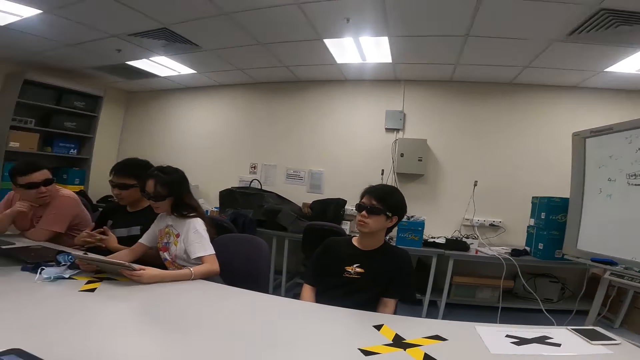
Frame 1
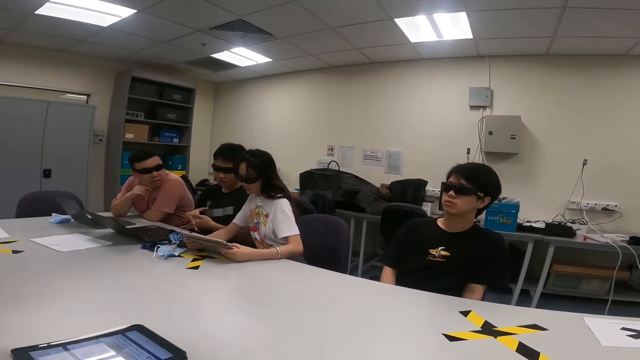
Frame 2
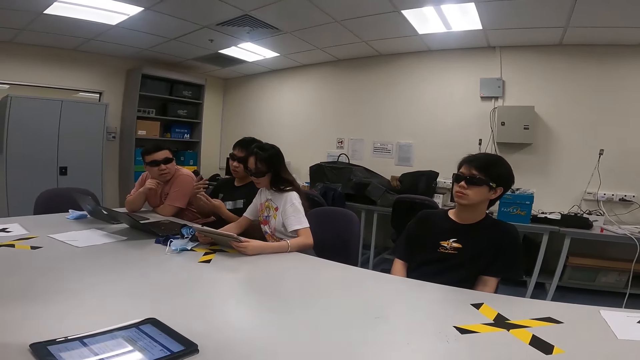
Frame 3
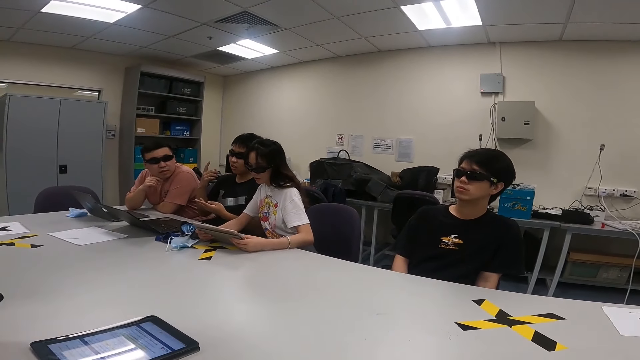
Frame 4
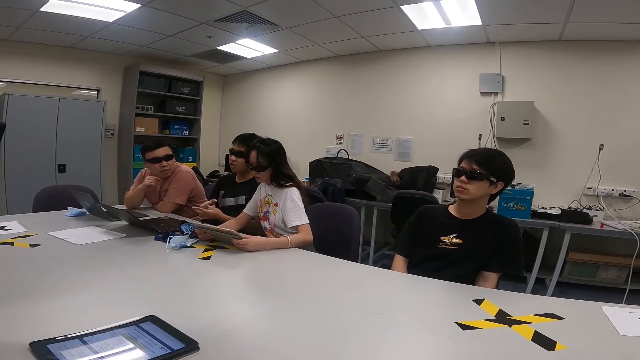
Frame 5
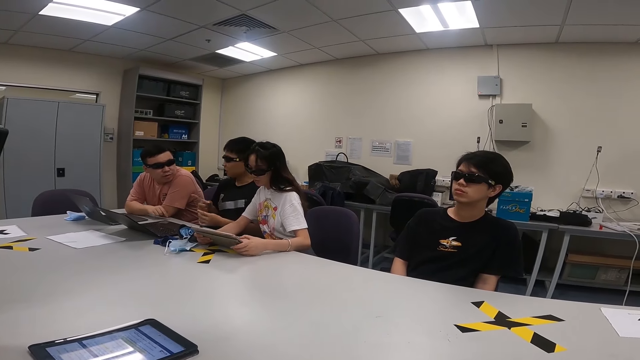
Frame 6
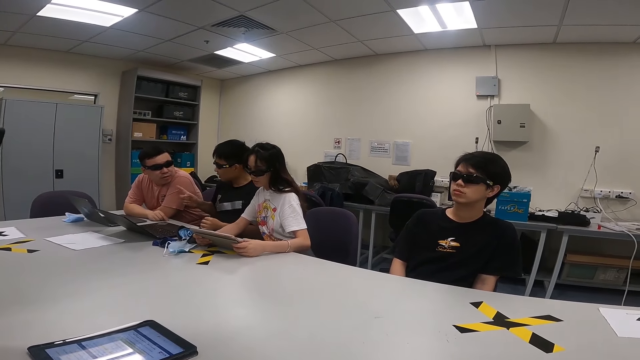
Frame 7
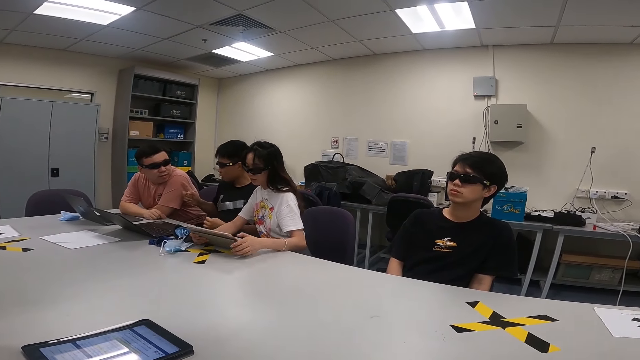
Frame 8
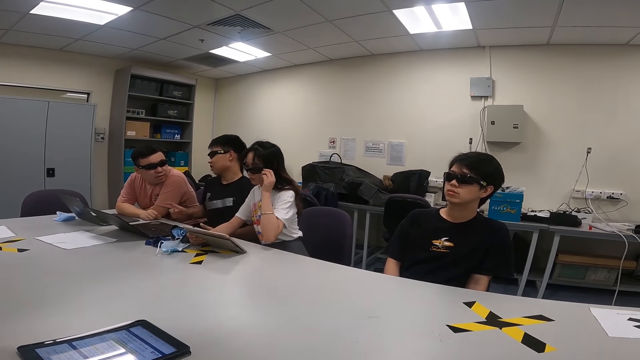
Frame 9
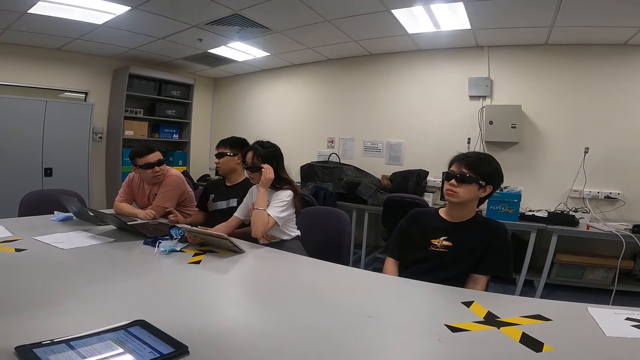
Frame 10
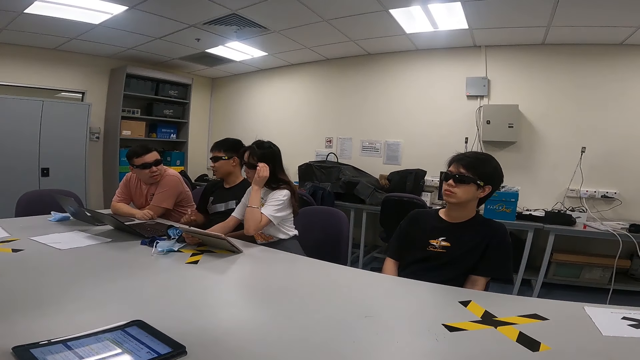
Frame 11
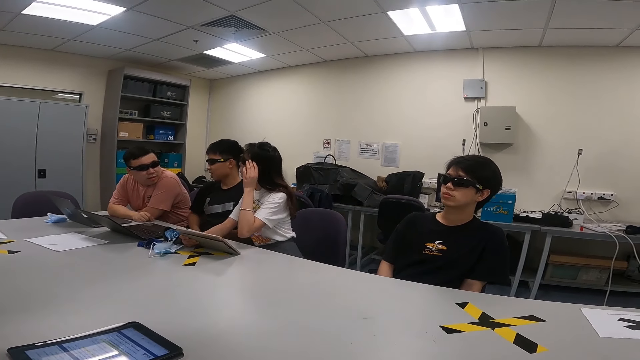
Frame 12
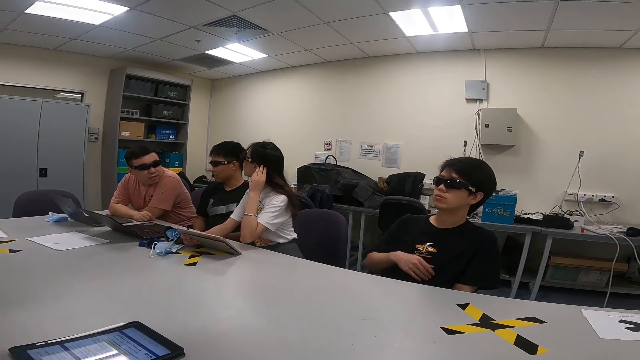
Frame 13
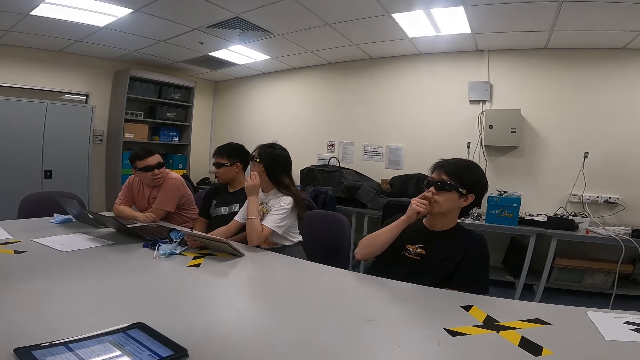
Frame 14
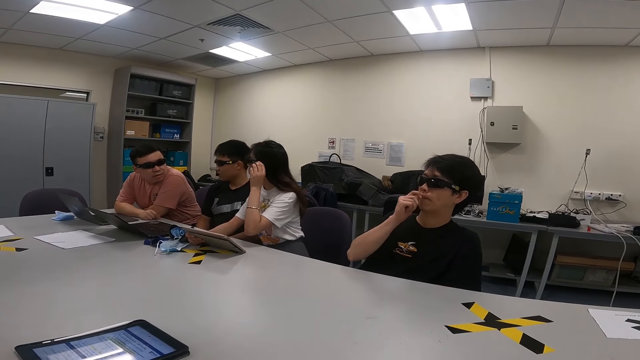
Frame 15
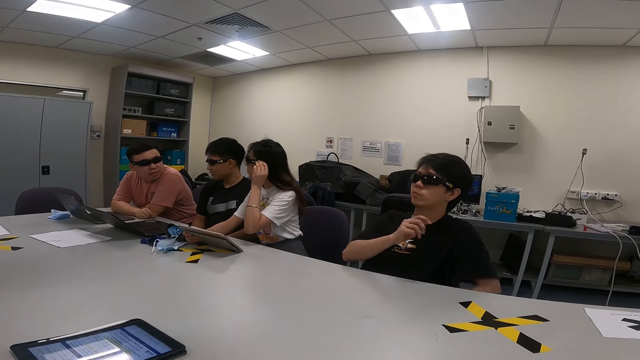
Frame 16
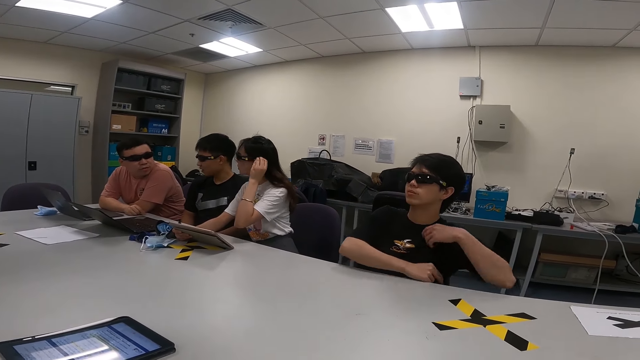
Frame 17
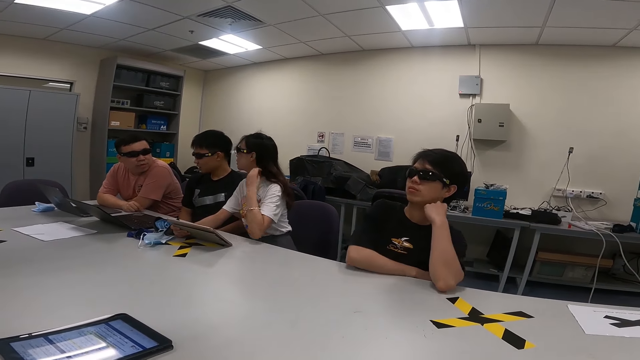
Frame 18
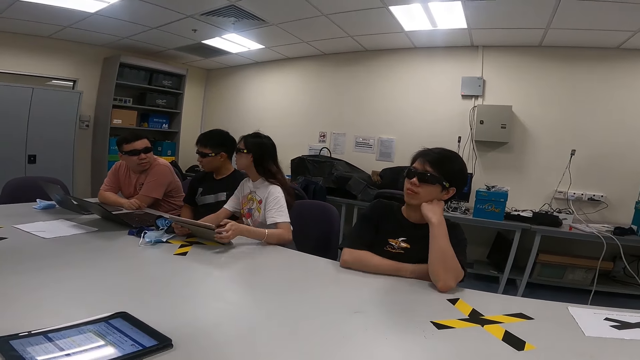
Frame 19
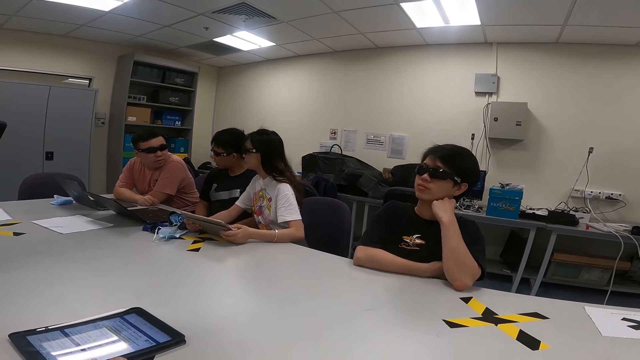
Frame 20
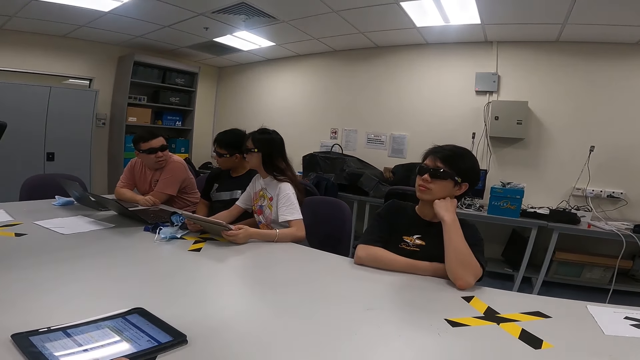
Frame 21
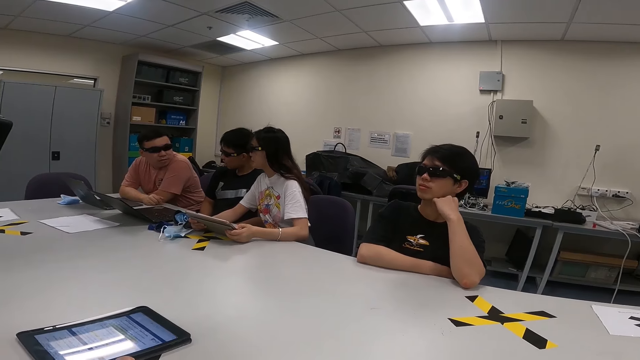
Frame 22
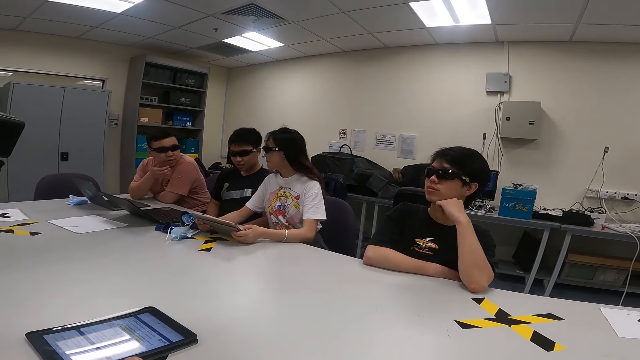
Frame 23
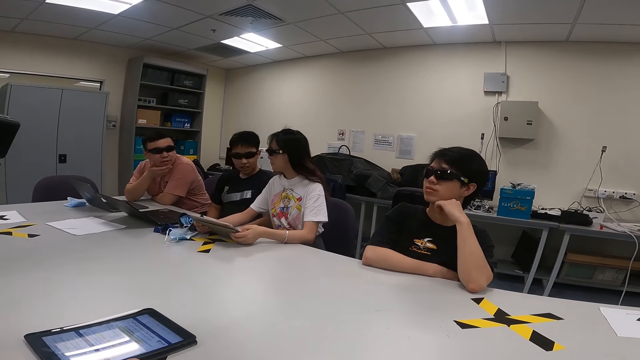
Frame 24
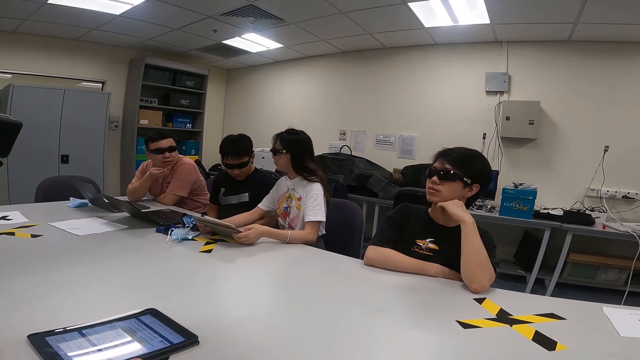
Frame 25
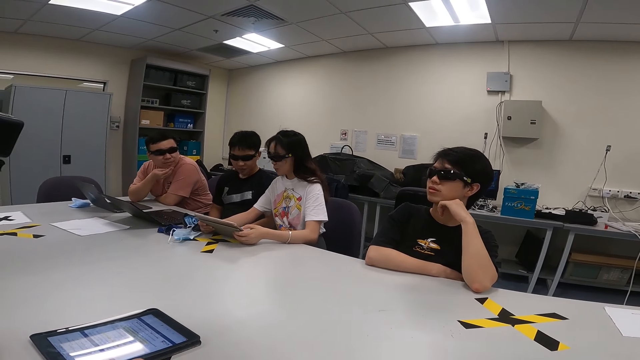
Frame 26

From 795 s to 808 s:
A person moves the hands. Another person rests the hand on the table. The first person points with the right hand. A third person holds the sunglasses. The first person swings on the chair. A fourth person touches the nose. The third person touches the hair and holds the tablet. The second person touches the chin.

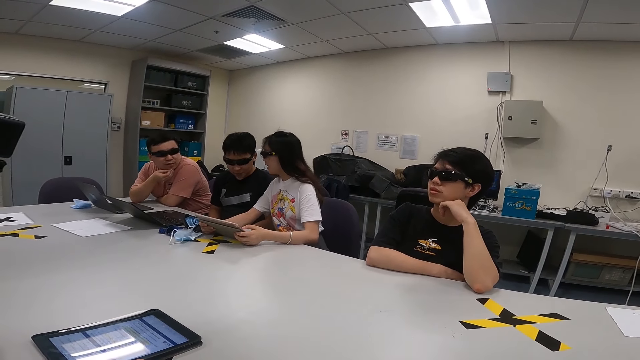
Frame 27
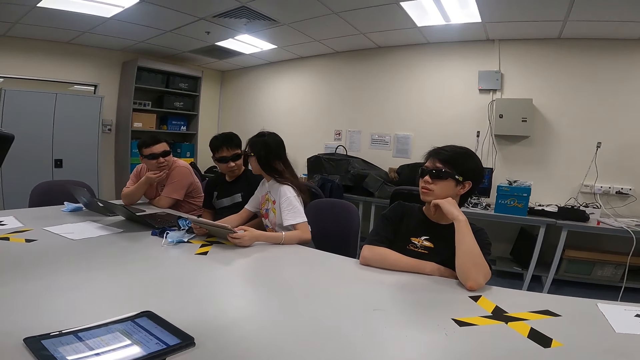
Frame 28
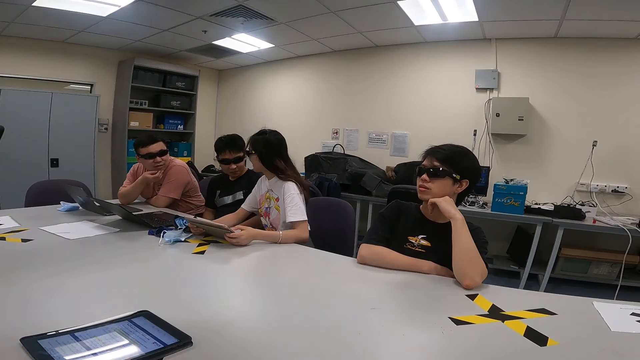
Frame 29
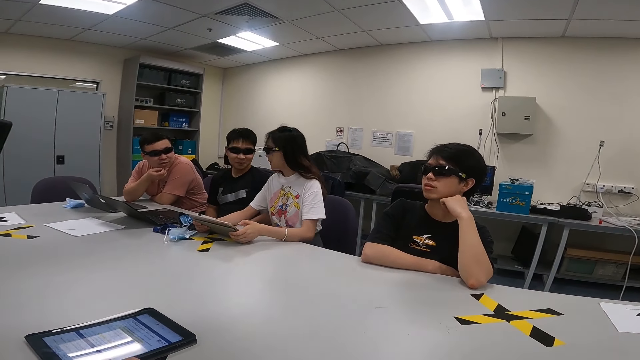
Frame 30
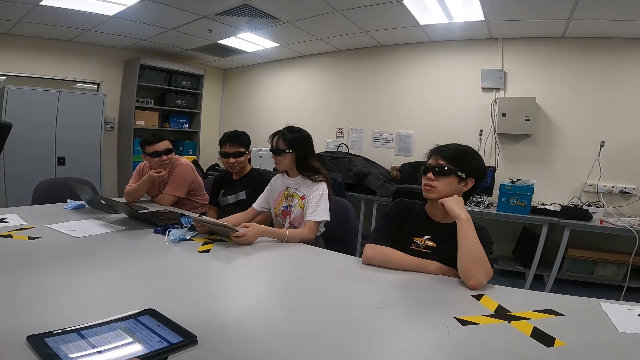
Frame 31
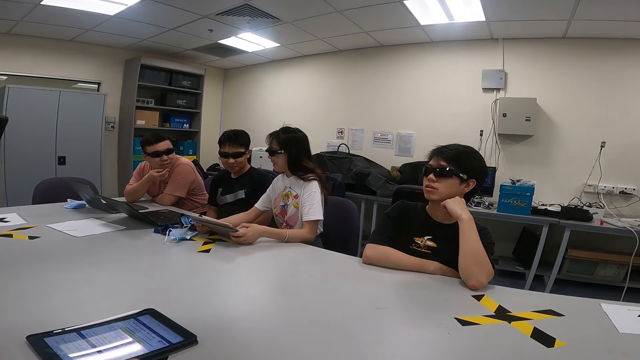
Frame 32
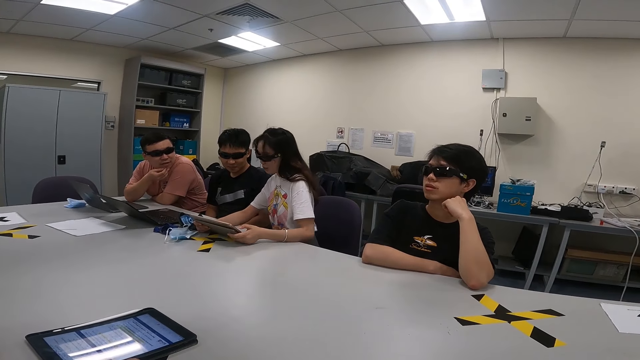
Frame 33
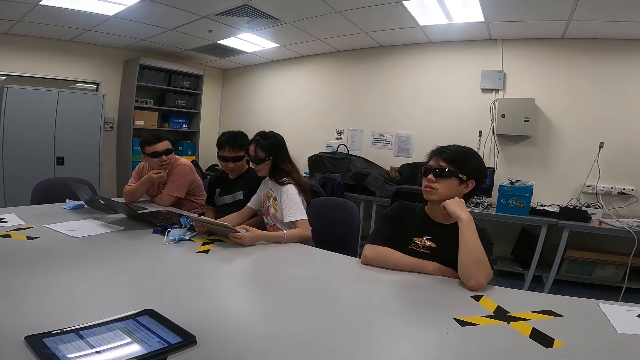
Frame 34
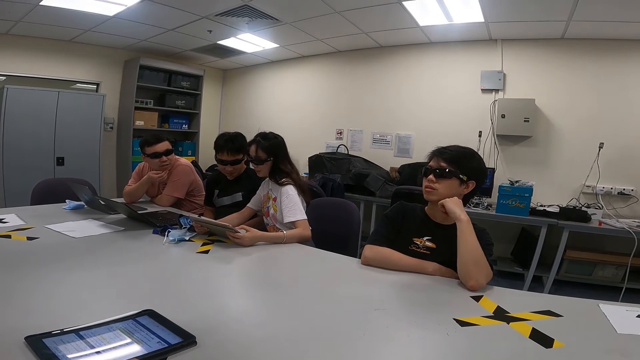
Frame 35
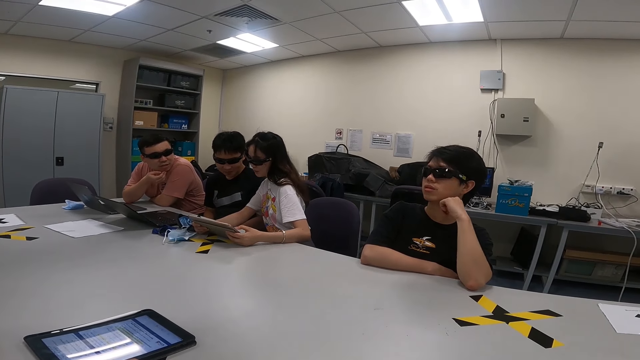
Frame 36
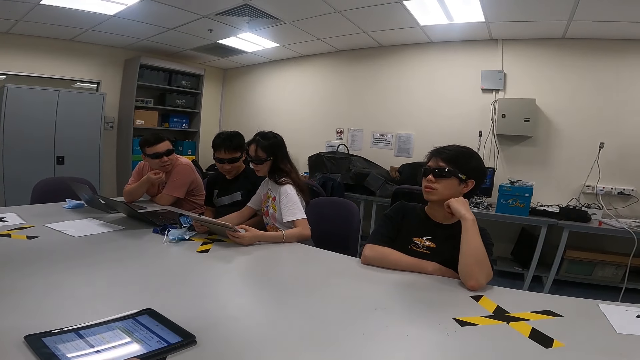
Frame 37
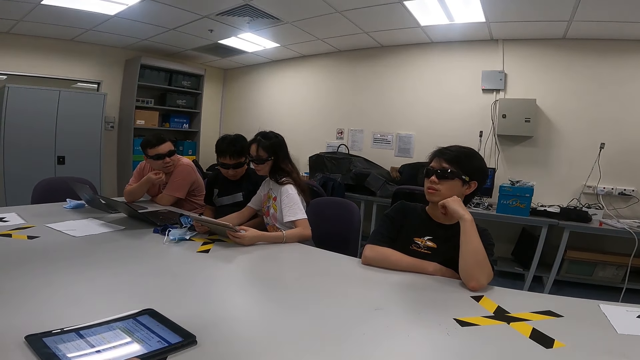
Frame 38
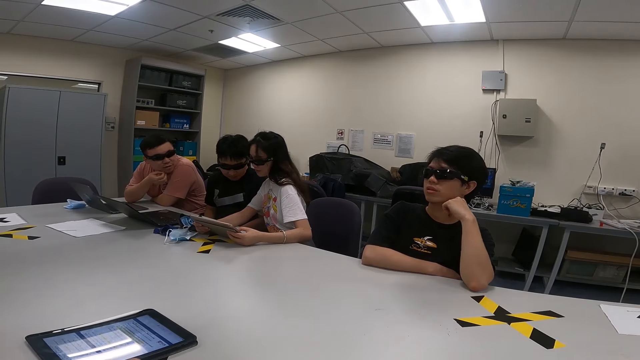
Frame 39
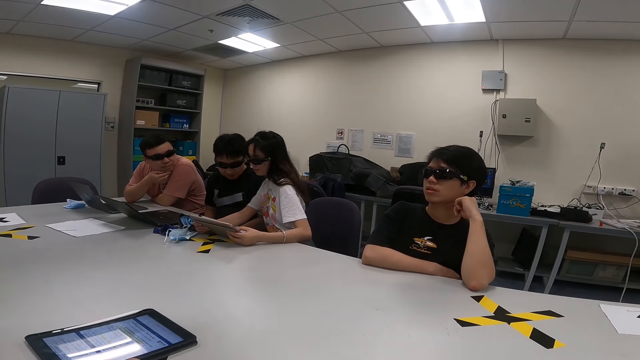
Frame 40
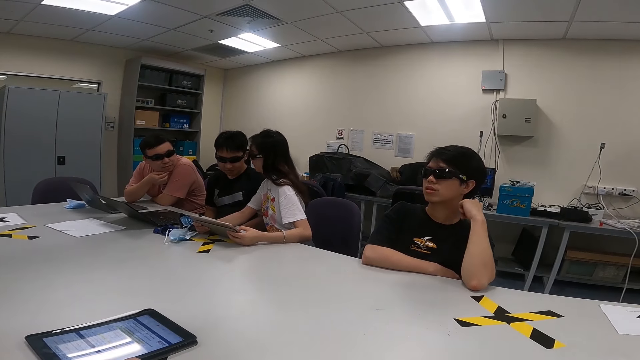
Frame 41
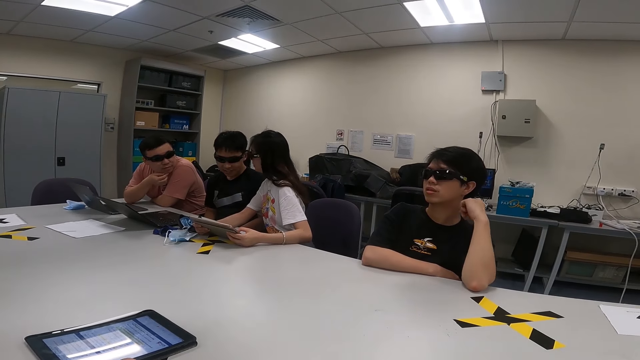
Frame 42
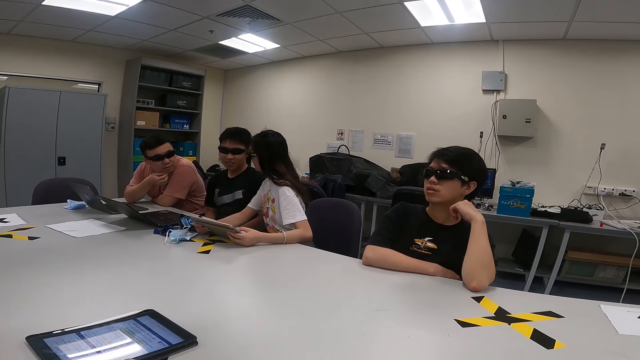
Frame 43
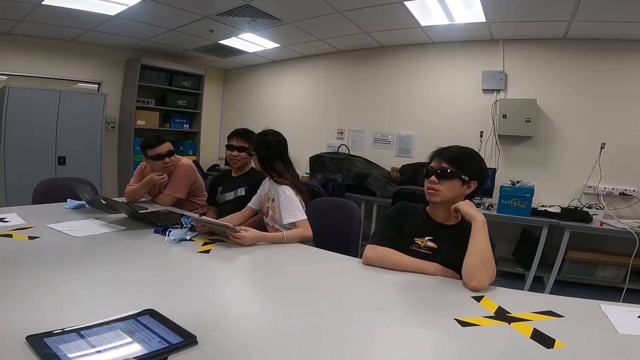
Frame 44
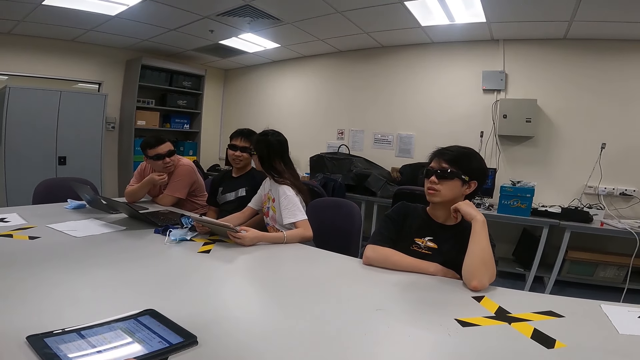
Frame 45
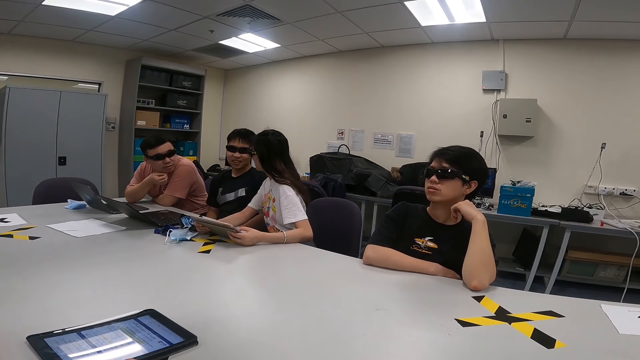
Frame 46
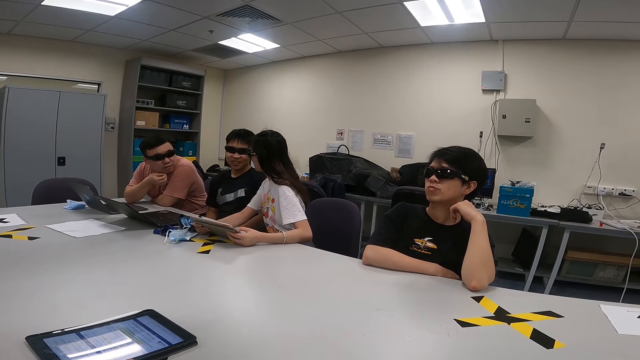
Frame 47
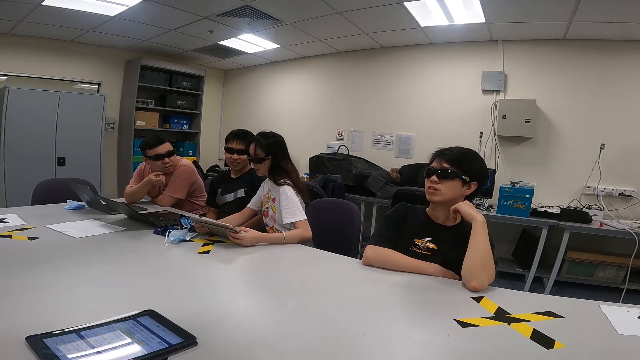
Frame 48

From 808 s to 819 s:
A person swings on the chair. Another person looks at the book. A third person touches the neck.
